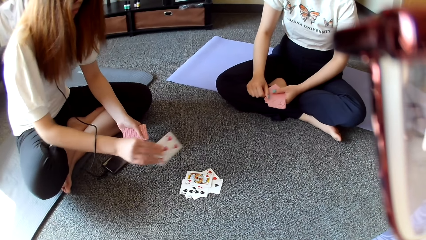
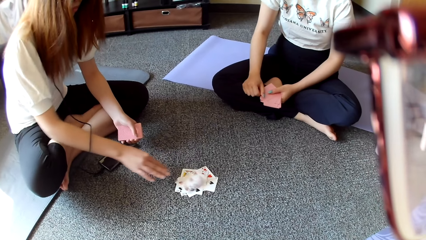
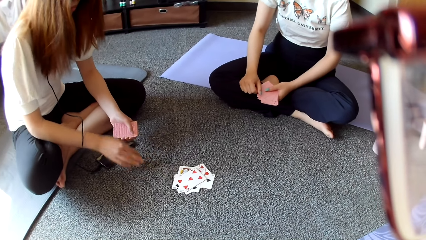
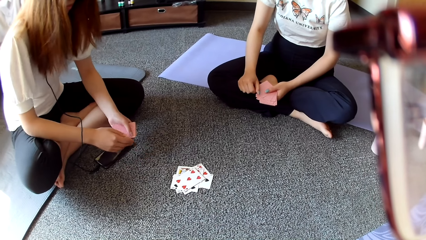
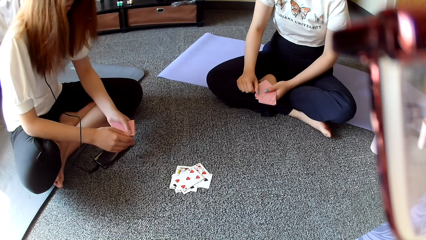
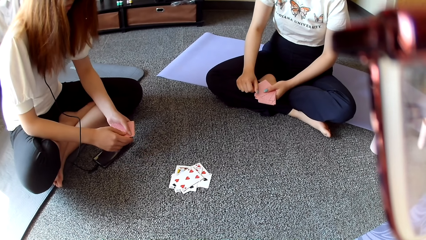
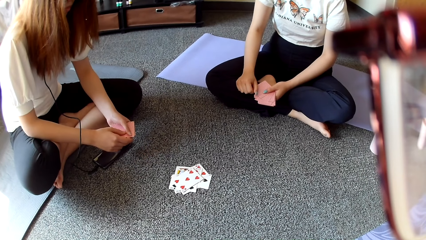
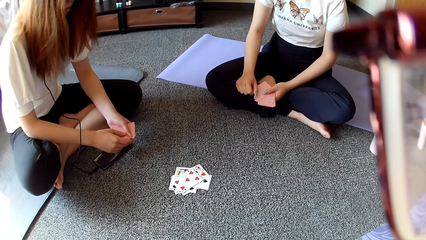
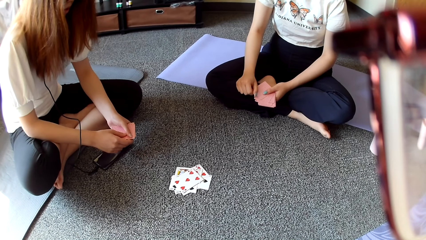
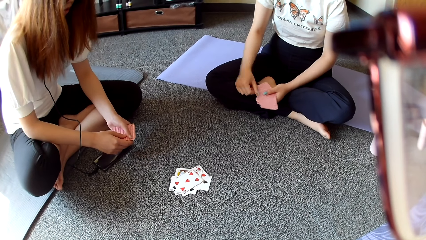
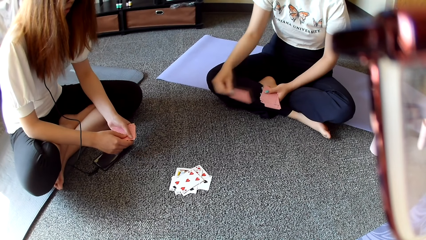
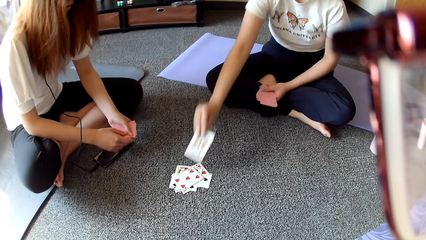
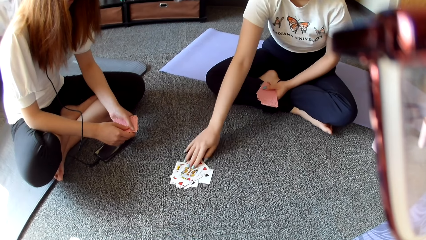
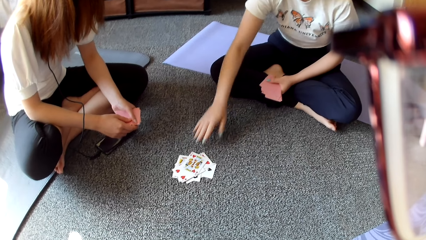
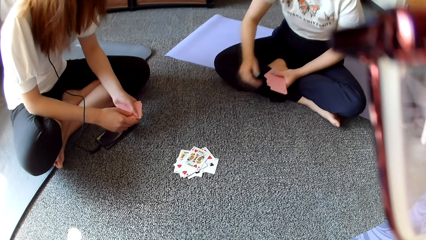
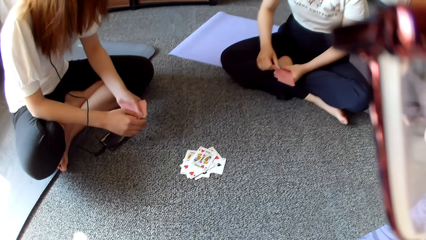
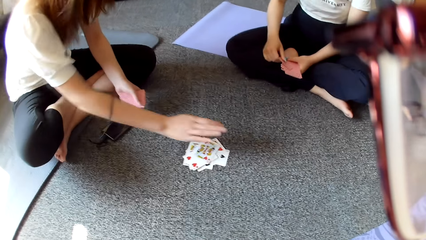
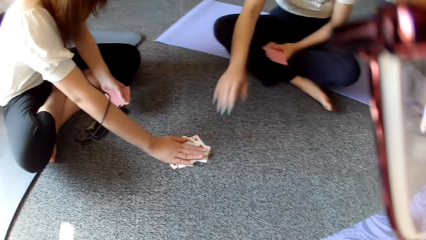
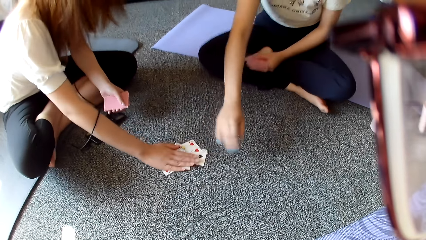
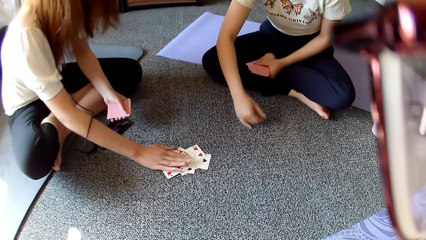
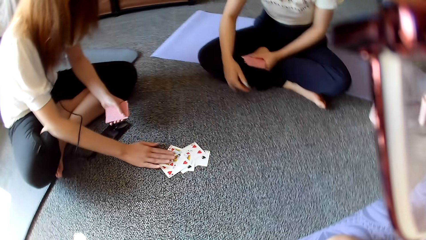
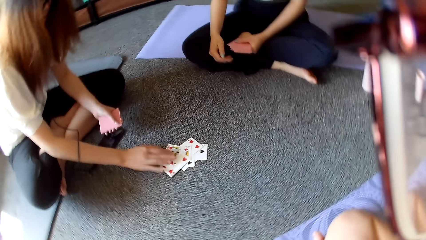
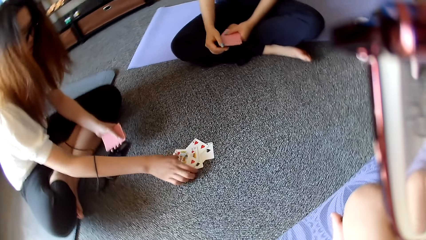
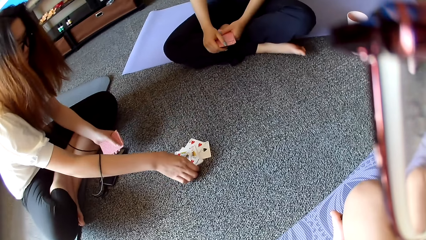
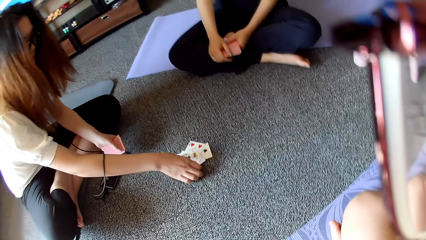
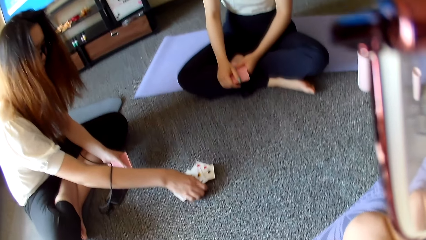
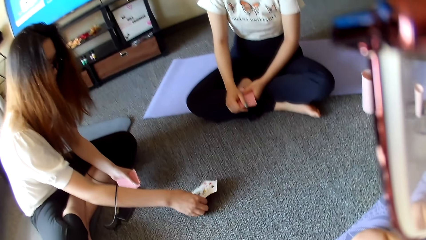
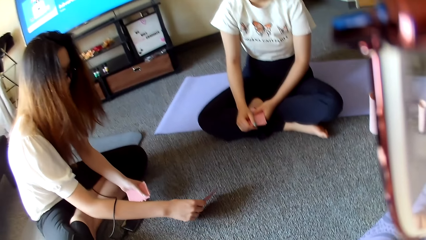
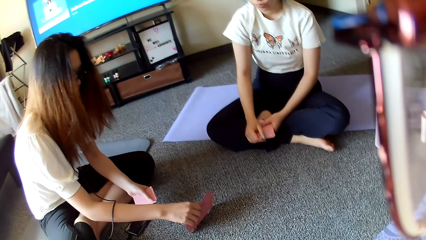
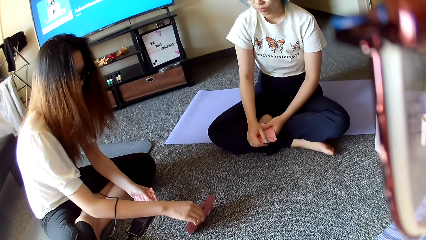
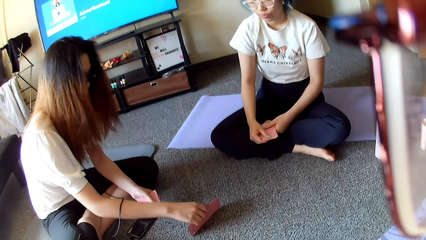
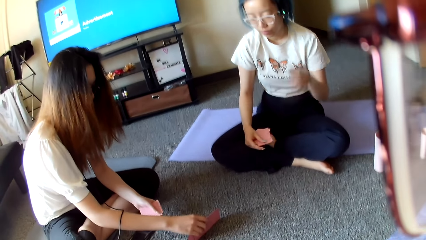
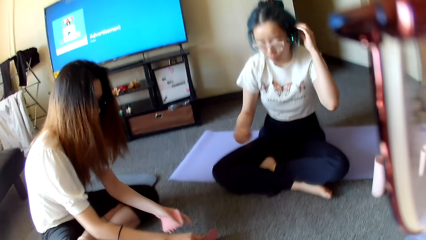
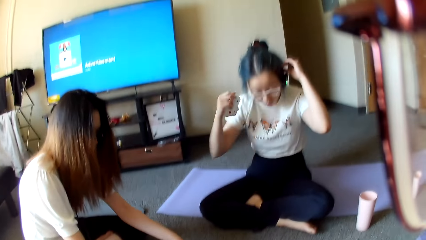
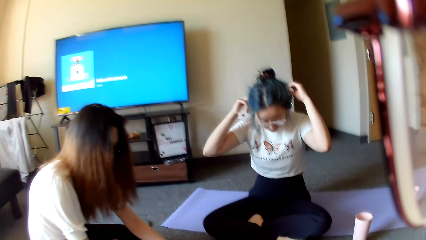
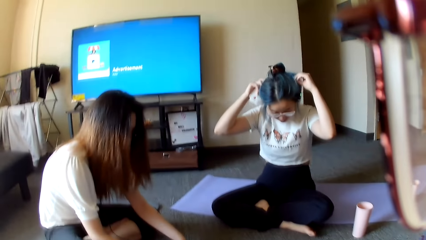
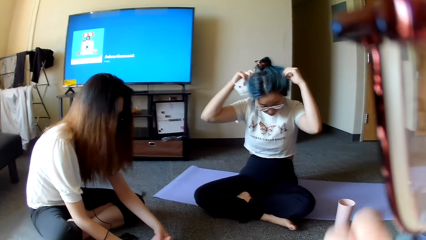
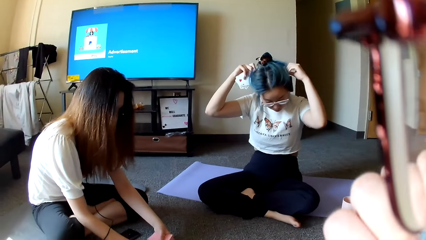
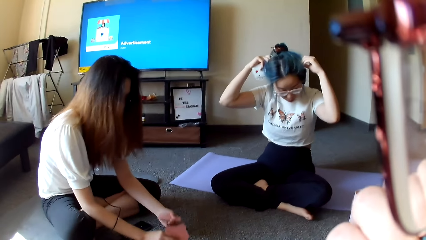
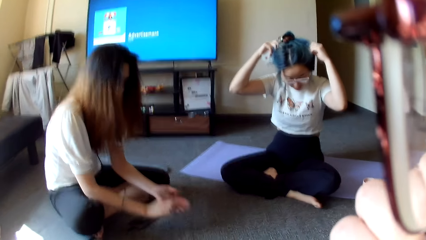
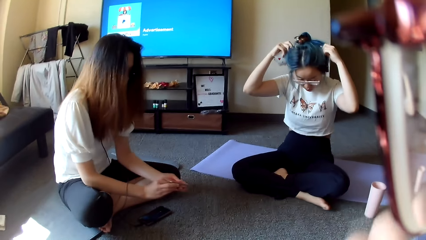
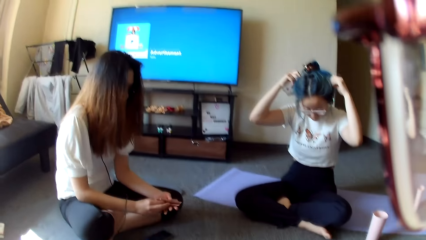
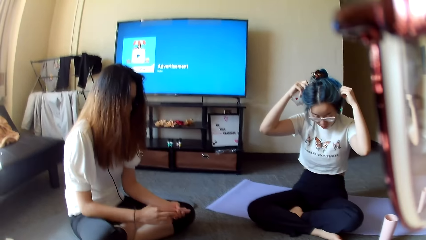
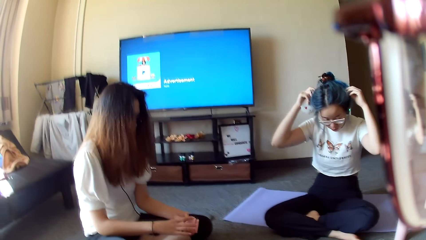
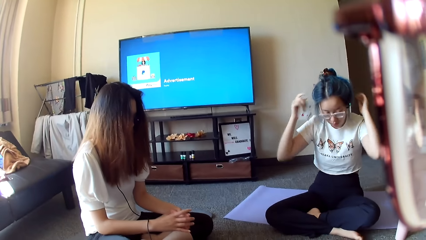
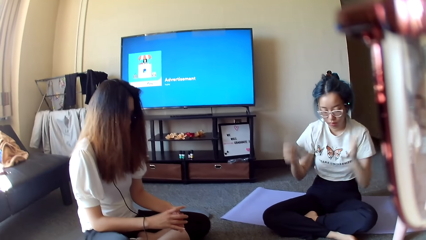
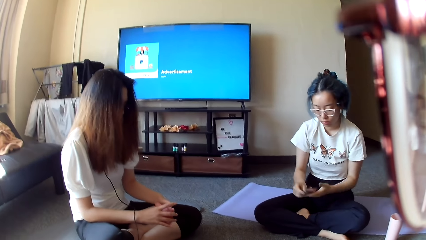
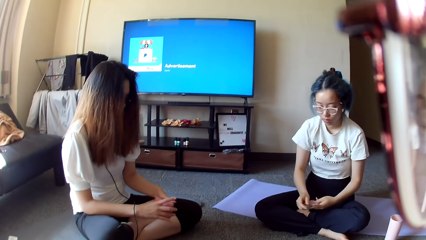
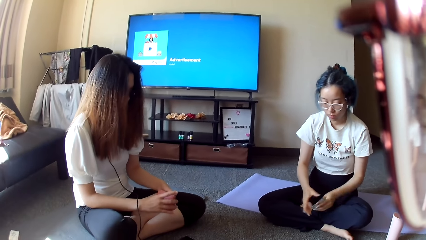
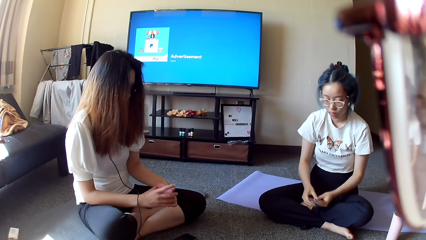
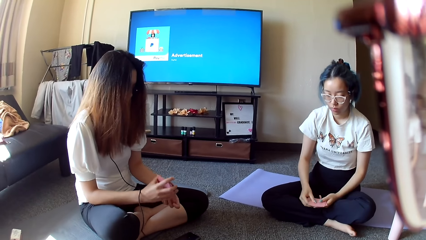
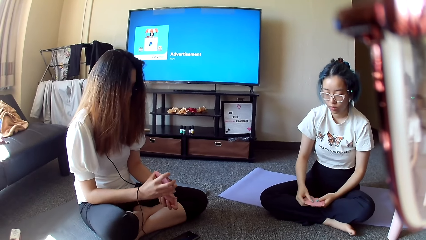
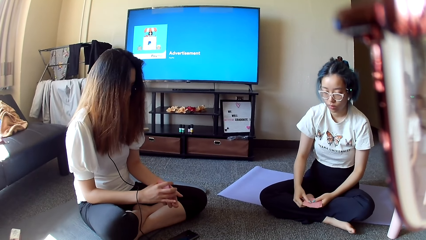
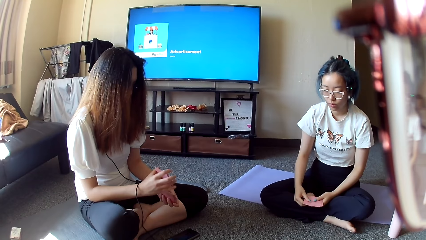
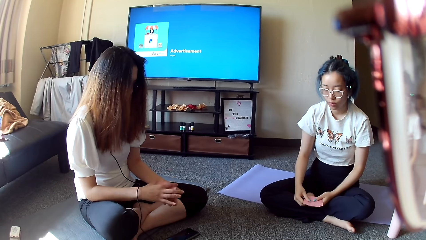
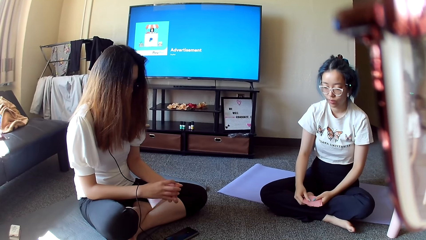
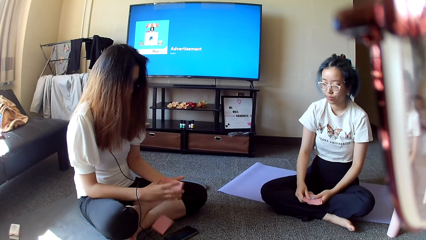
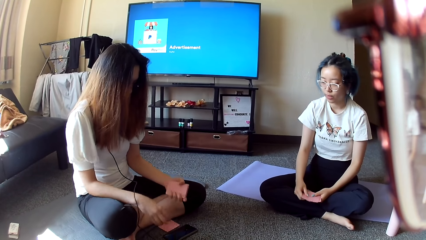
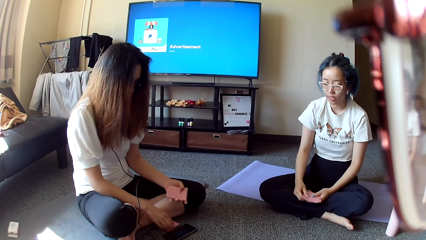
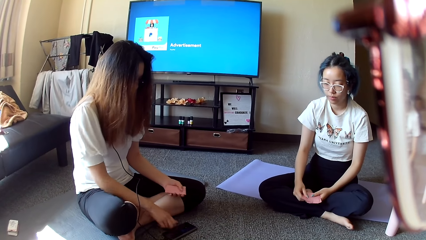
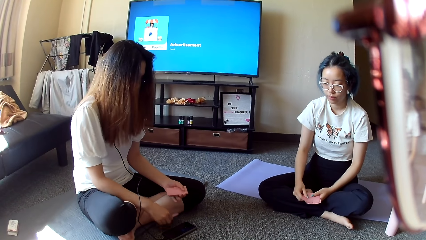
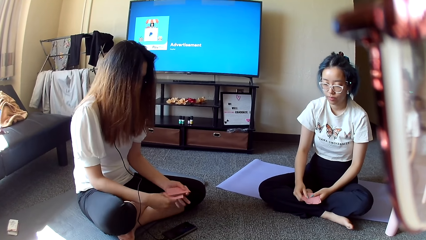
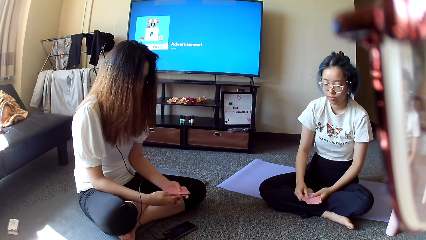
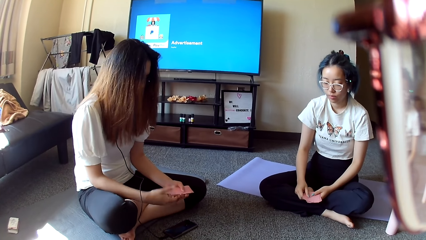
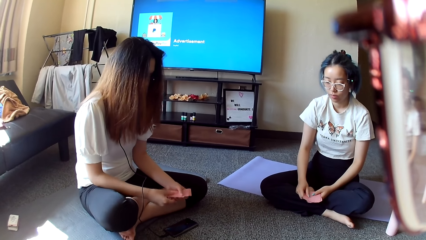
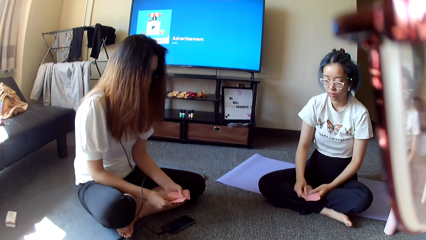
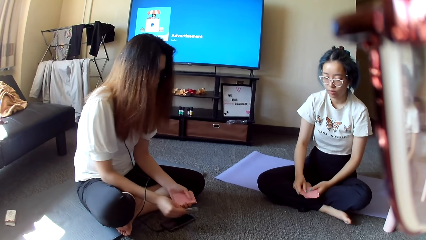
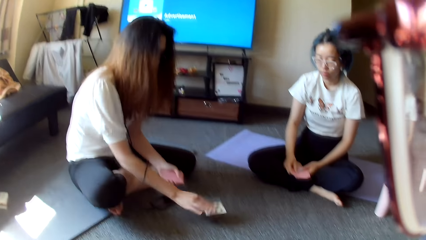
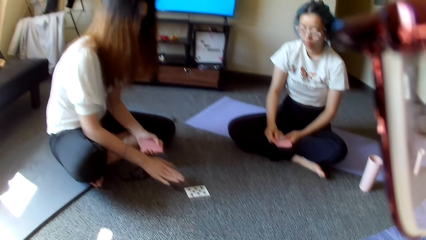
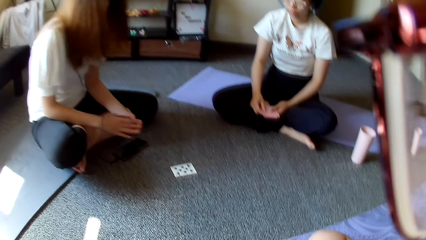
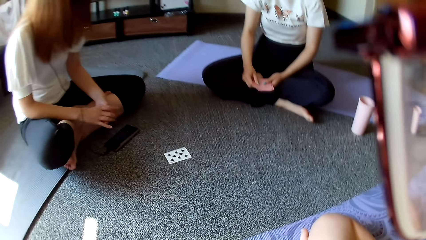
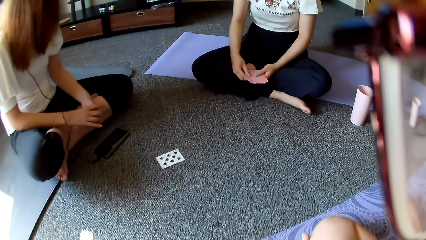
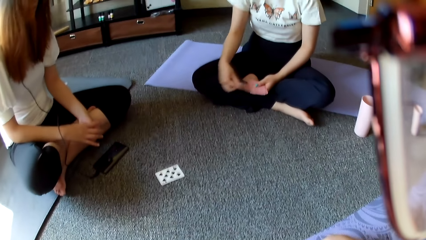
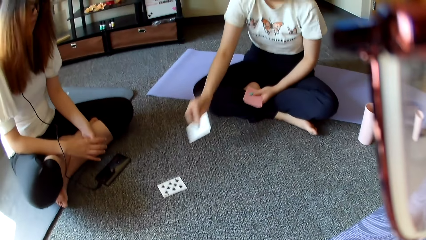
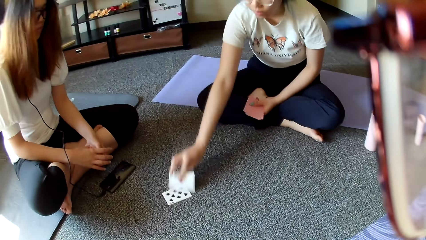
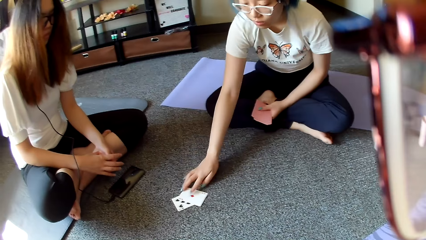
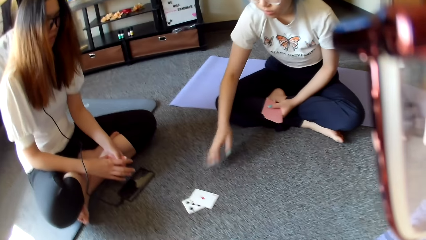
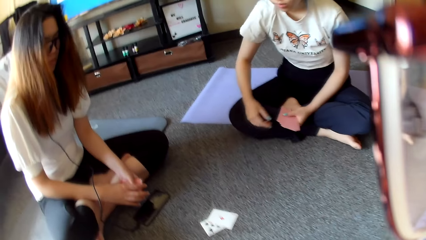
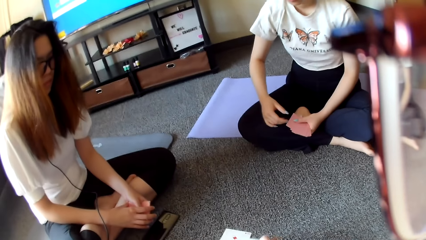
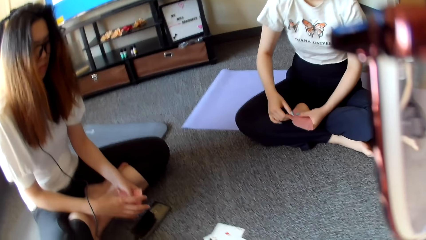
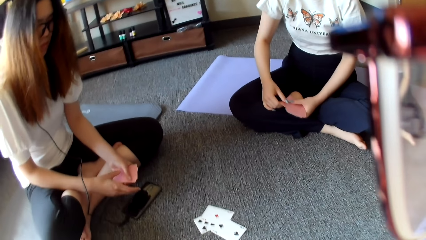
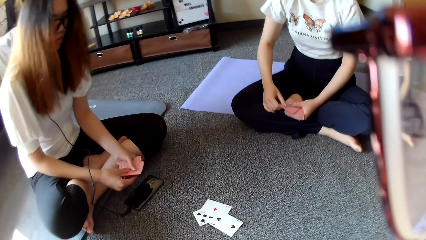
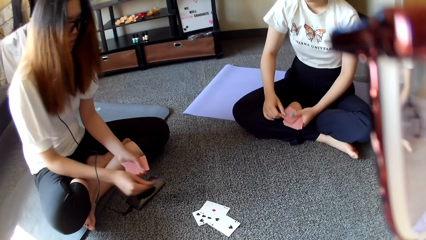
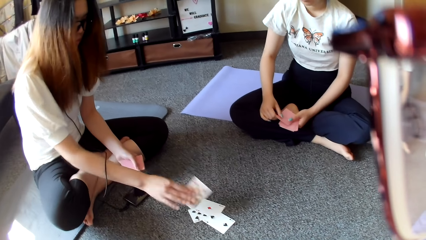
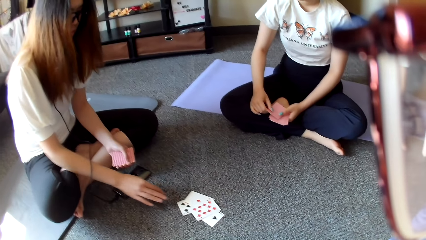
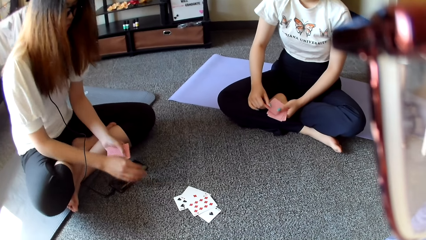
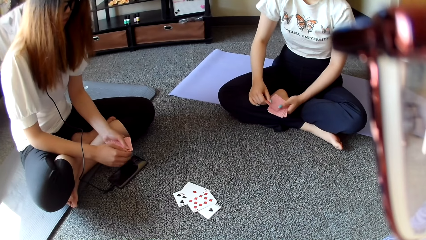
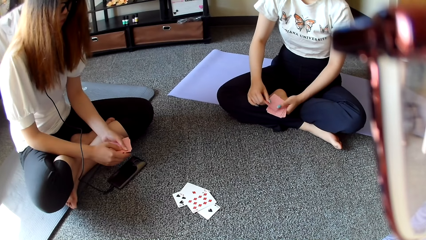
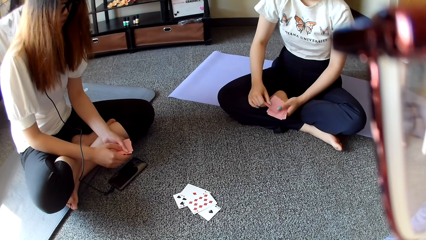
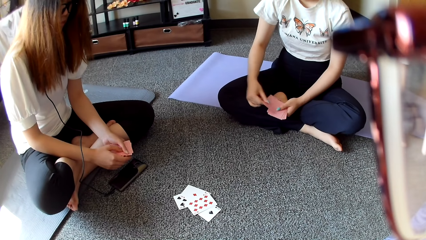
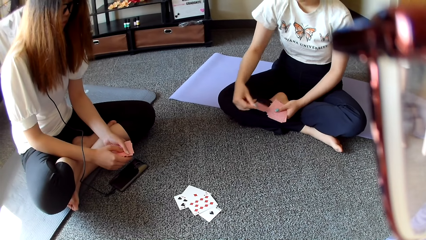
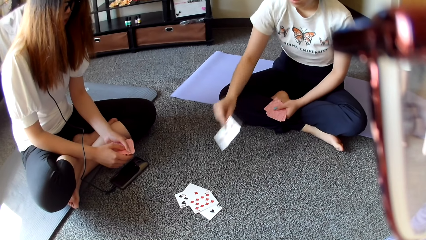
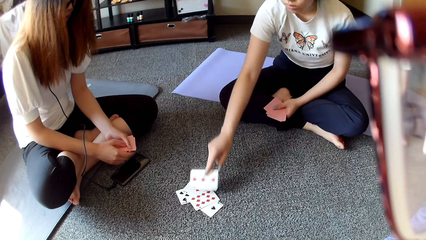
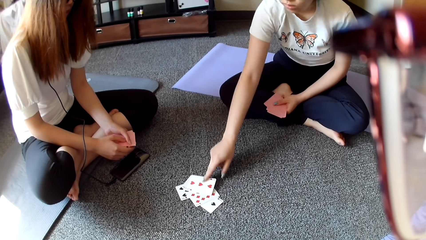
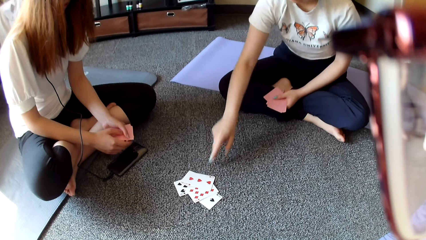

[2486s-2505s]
The camera wearer places a card on the floor. A woman places the card on the floor. Another woman places the card on the floor. The first woman taps on the cards. The other woman stretches a hand. The first woman collects the card from the floor. The other woman adjusts the headphone and adjusts the hair. The camera wearer raises the hand. The first woman shuffles the cards. The other woman selects the cards. The first woman selects the cards, collects the card, and places the card on the floor. The other woman places the card on the floor. The camera wearer places the card on the floor. The first woman places the card on the floor.
